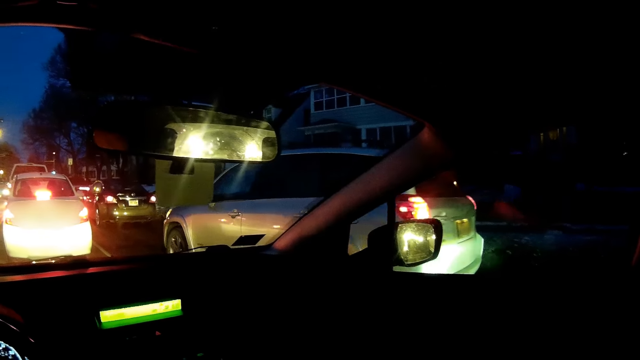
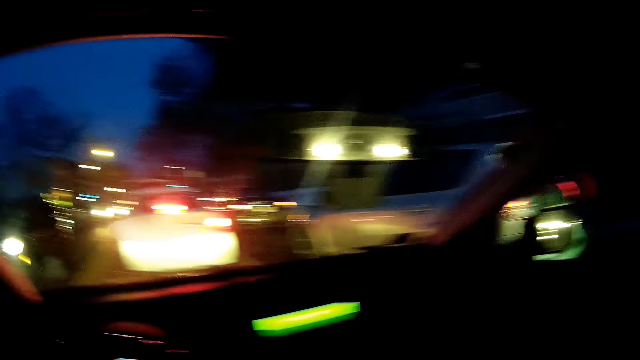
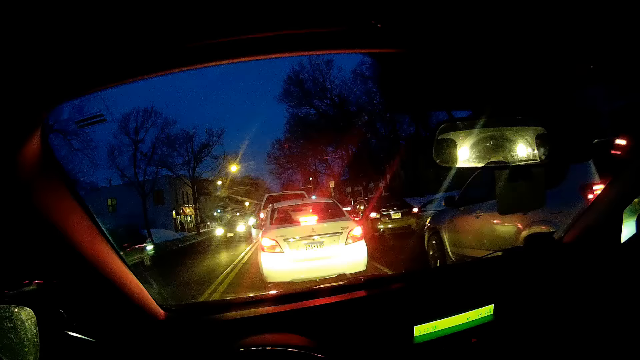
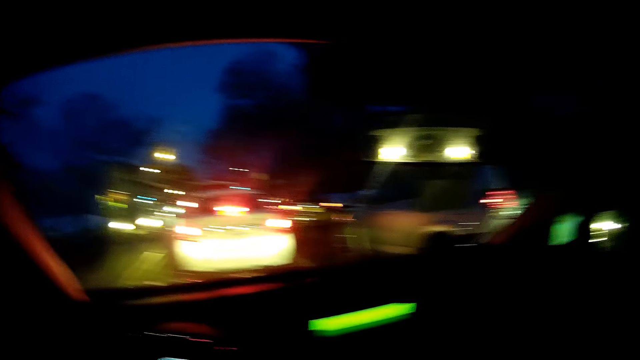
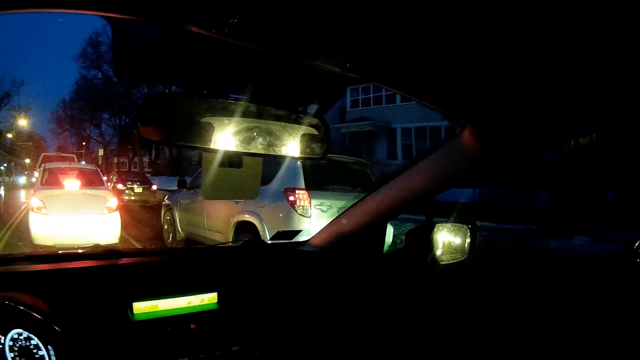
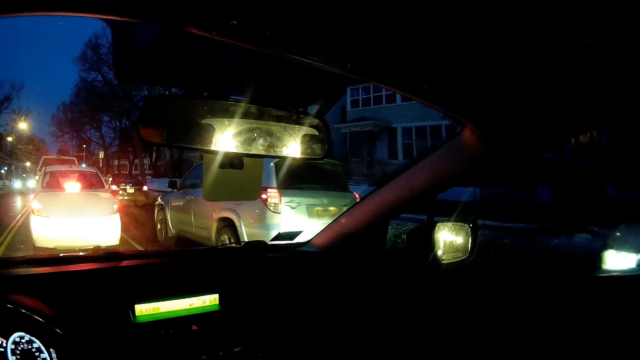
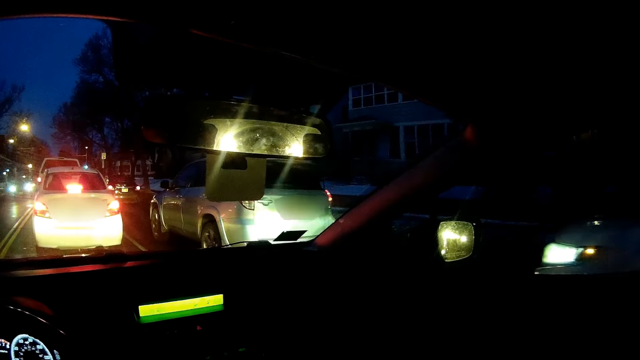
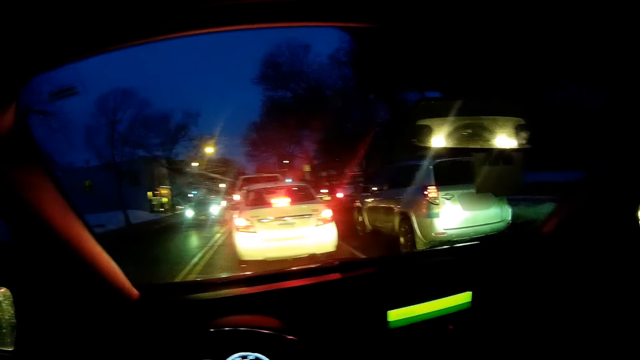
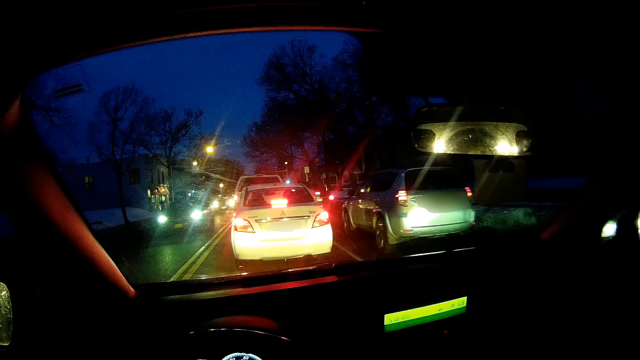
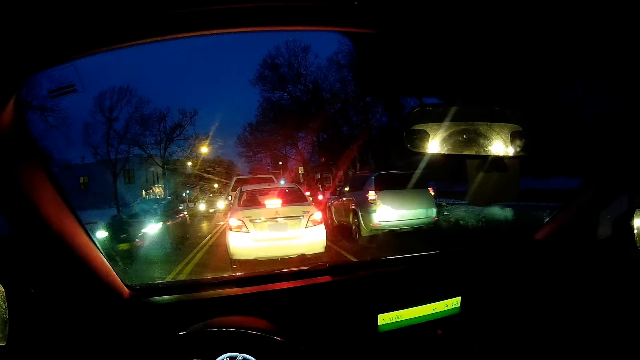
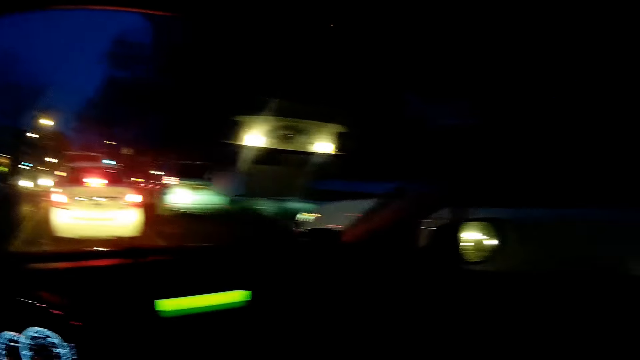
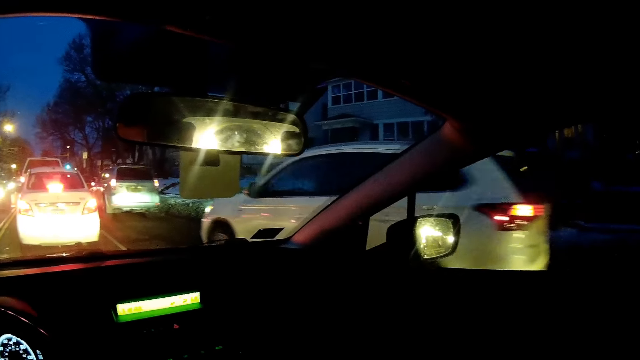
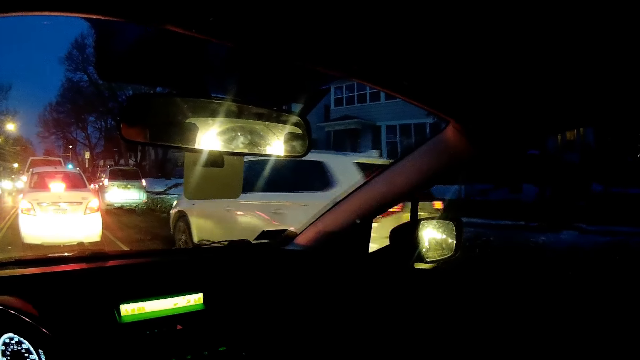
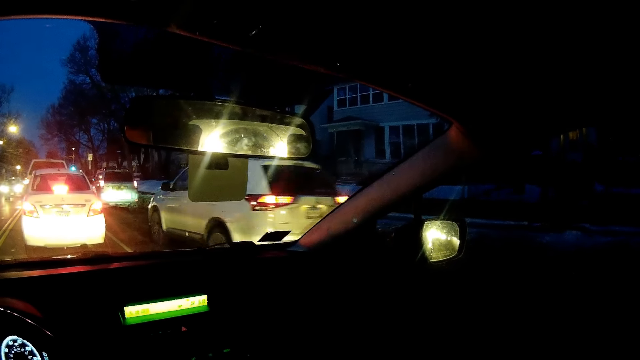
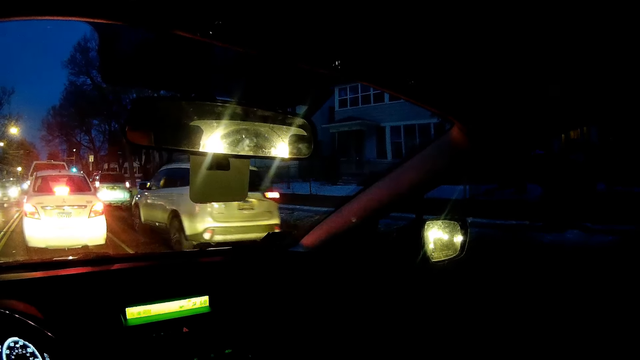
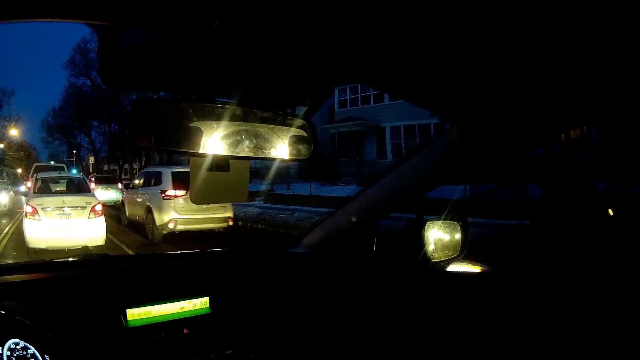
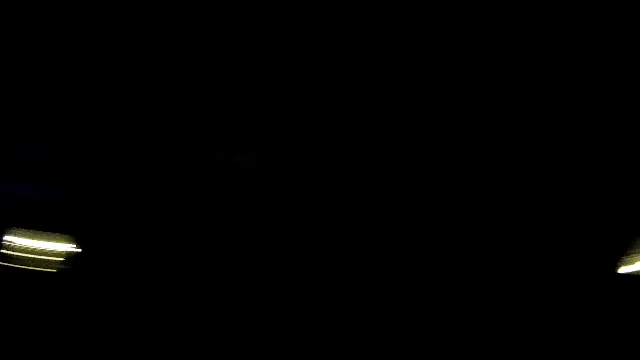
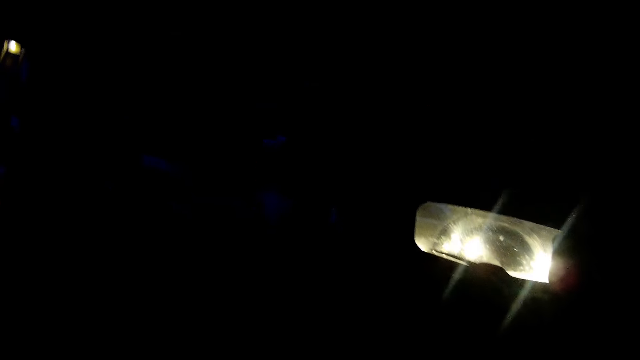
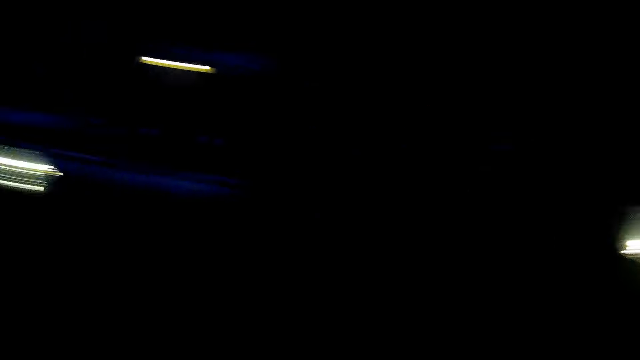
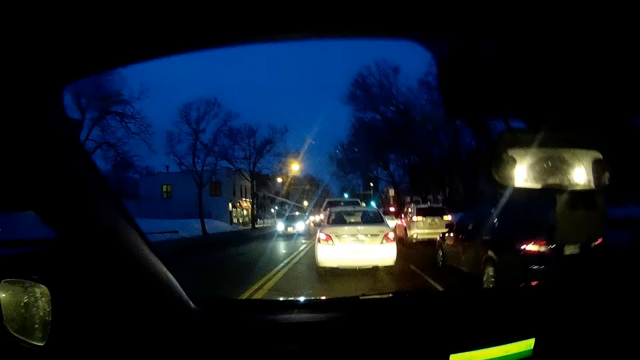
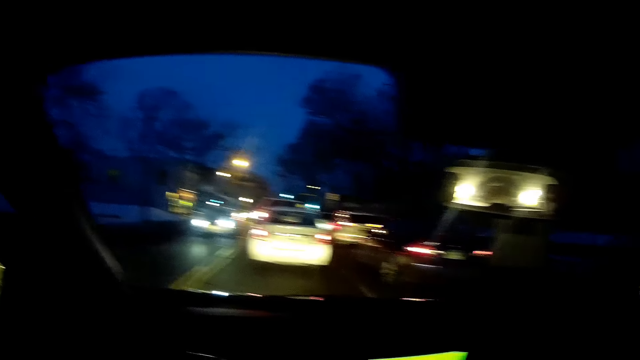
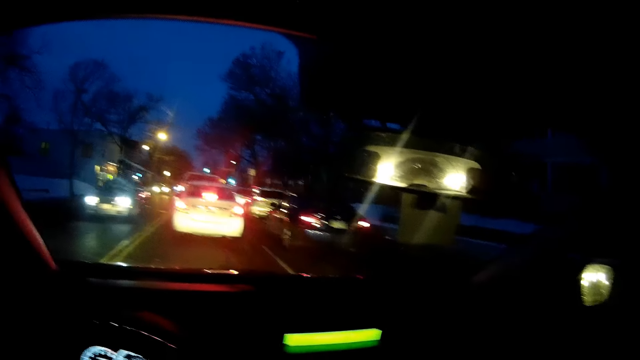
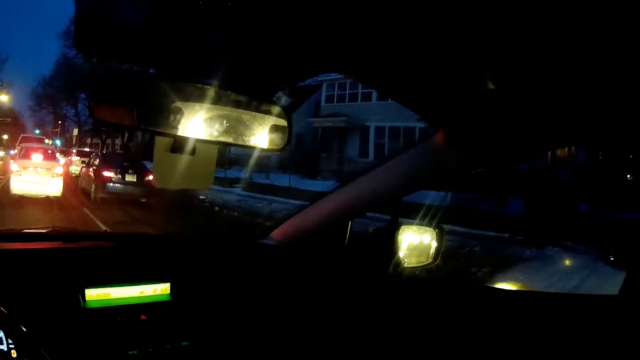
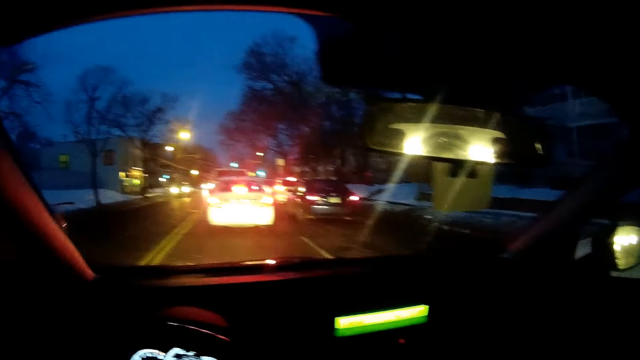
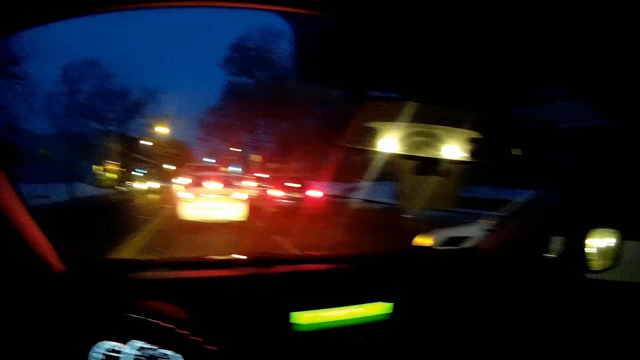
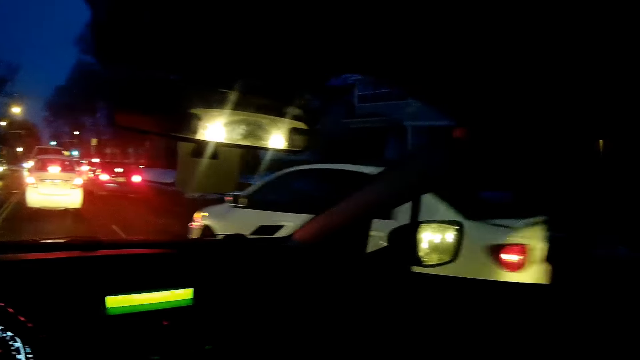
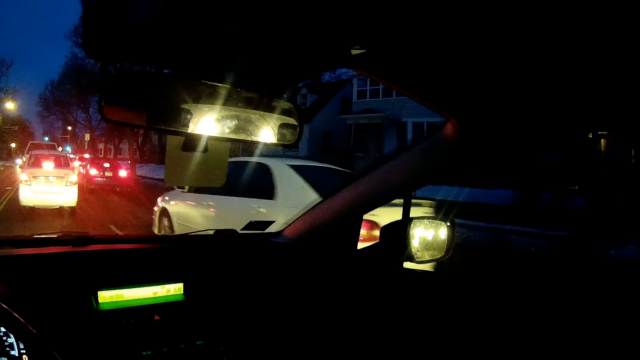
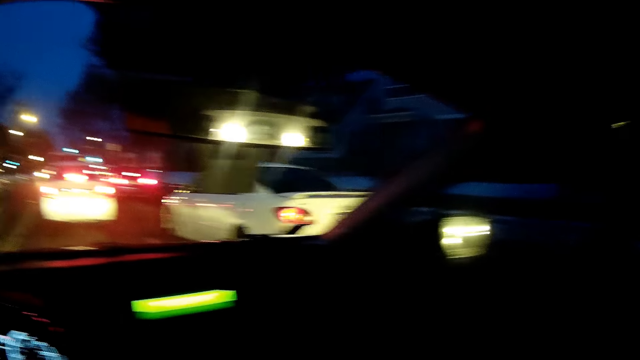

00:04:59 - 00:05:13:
The camera wearer looks around. They look around the road.

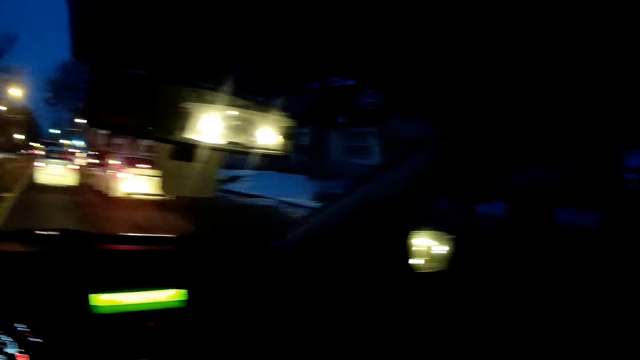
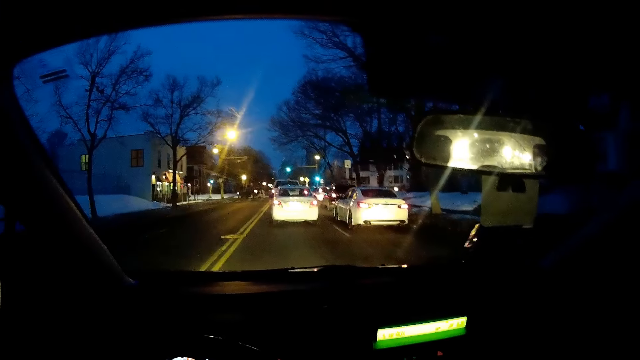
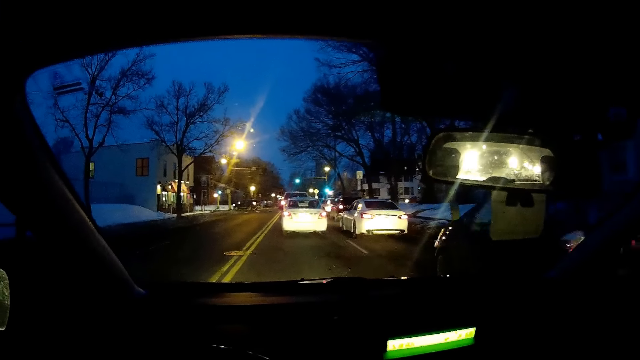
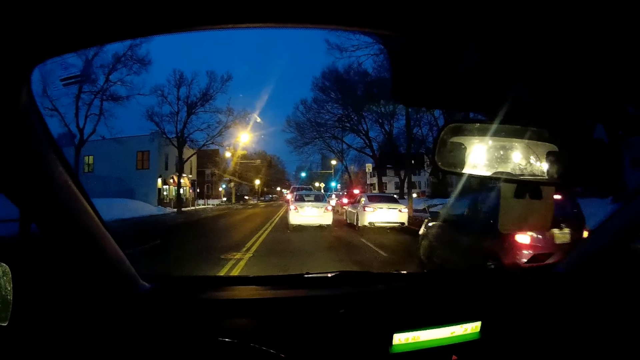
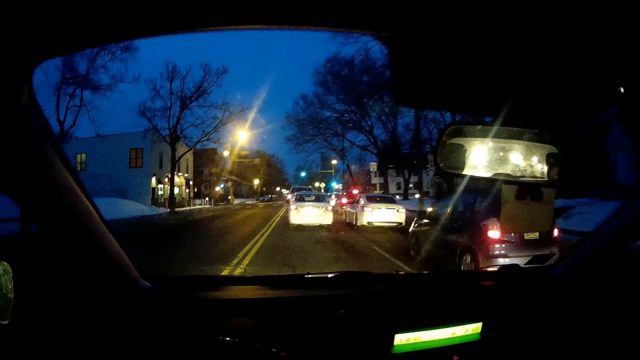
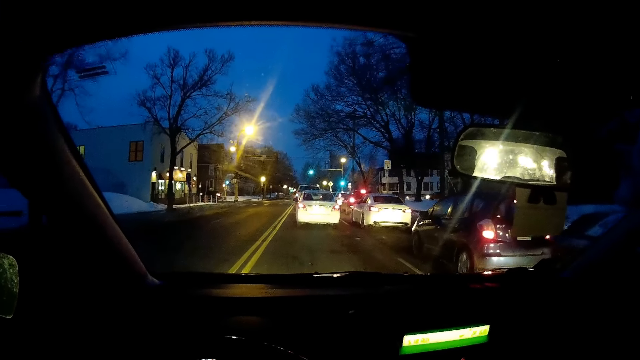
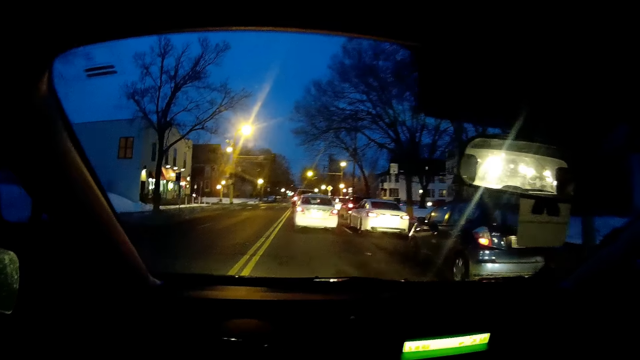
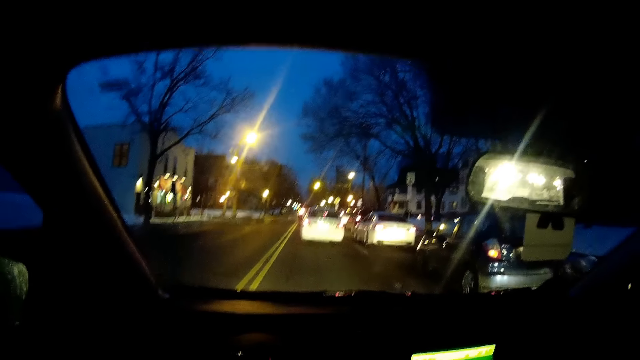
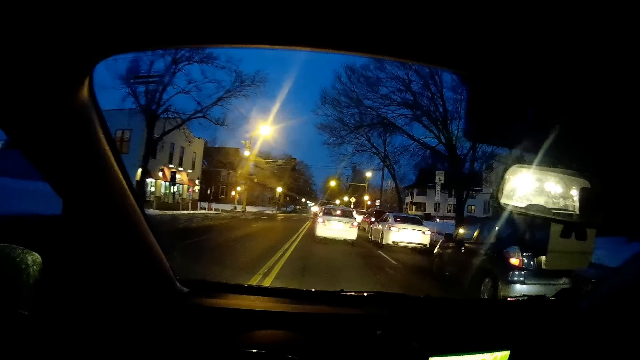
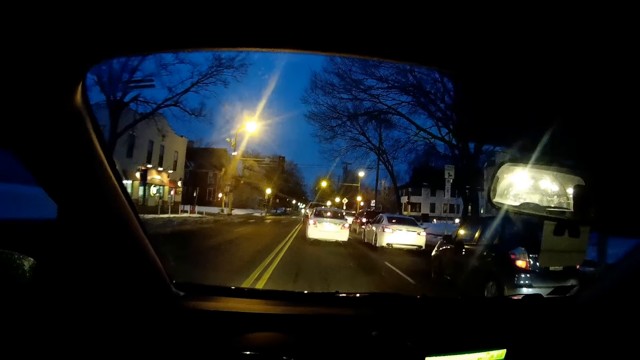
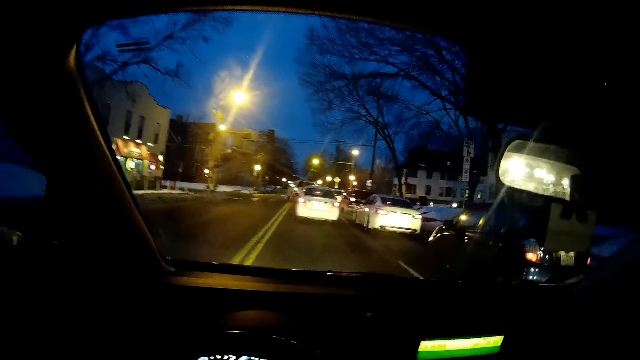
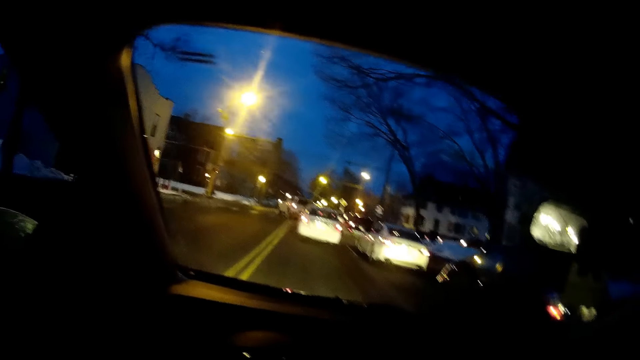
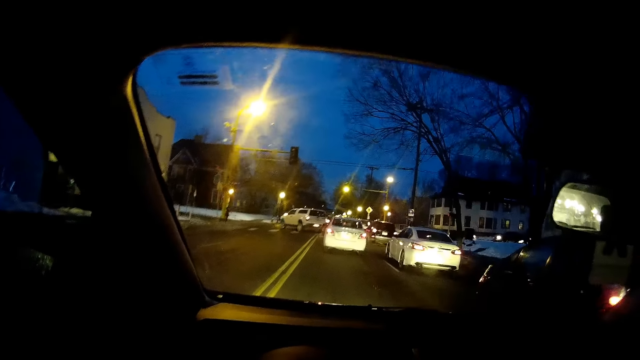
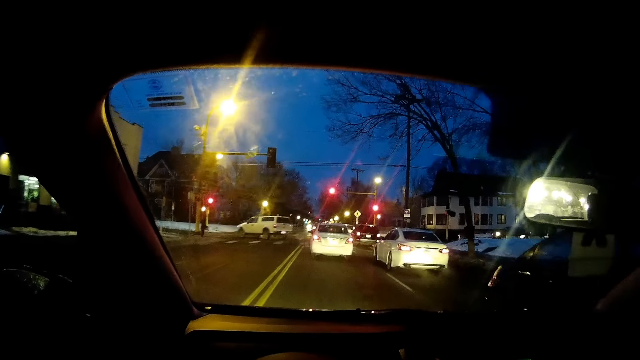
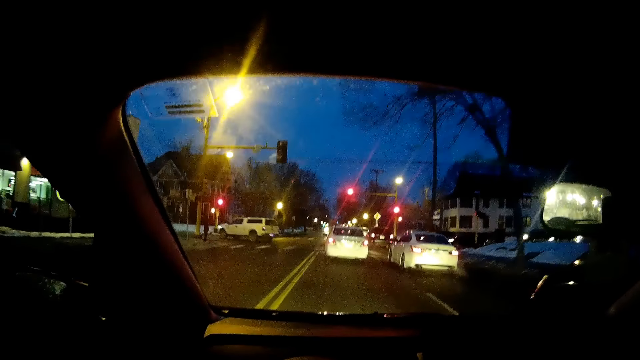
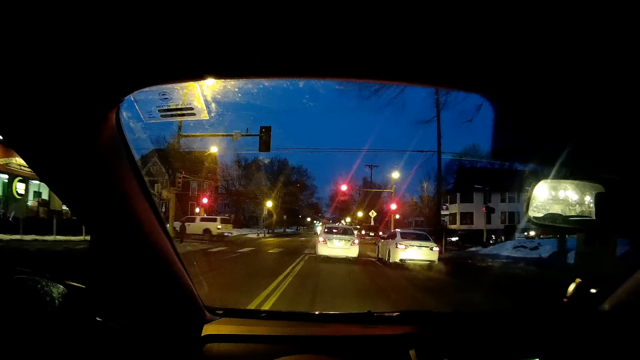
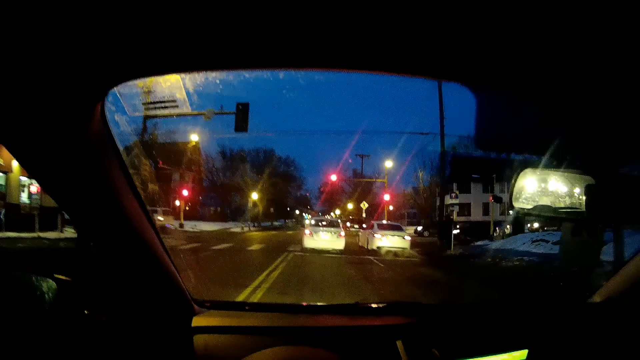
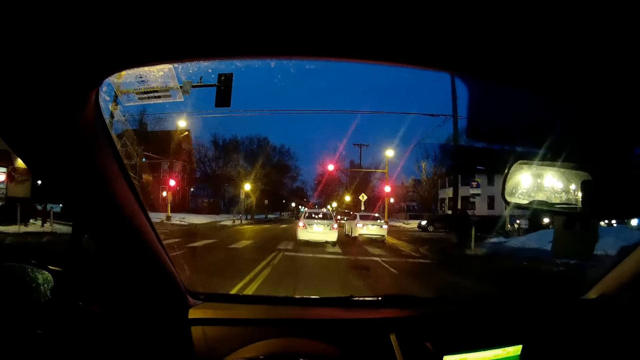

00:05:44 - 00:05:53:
The camera wearer drives the car along the road.
